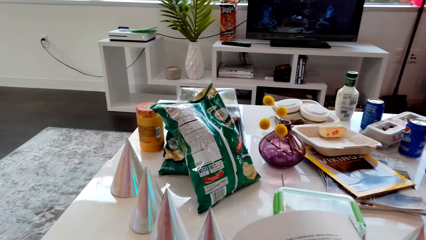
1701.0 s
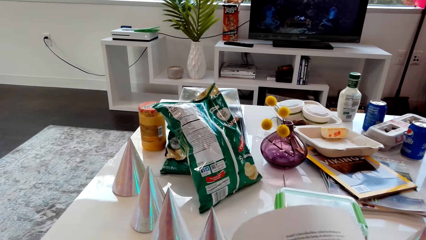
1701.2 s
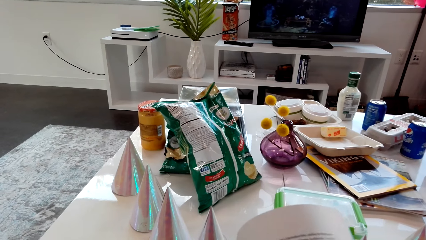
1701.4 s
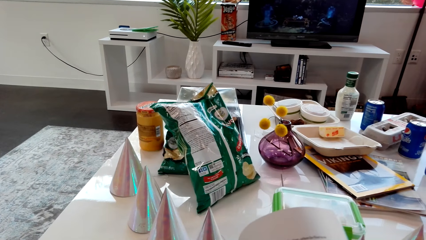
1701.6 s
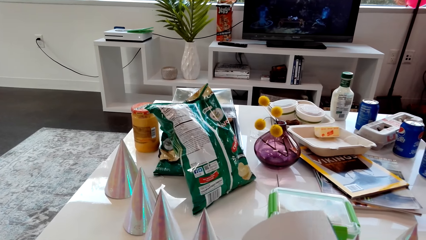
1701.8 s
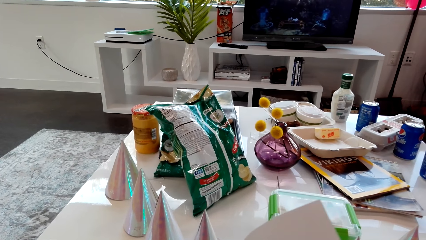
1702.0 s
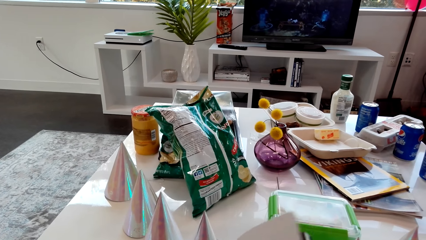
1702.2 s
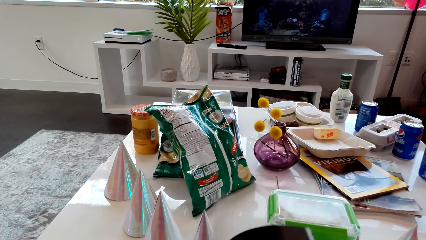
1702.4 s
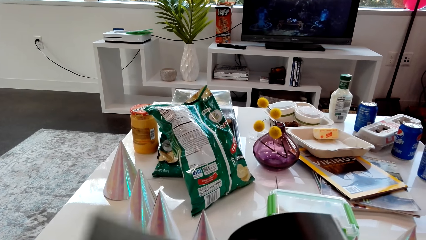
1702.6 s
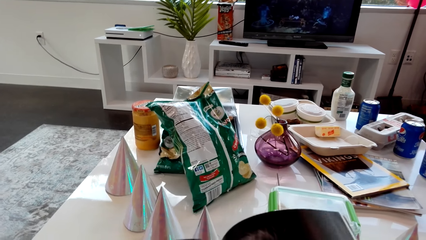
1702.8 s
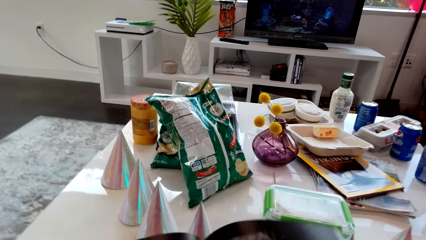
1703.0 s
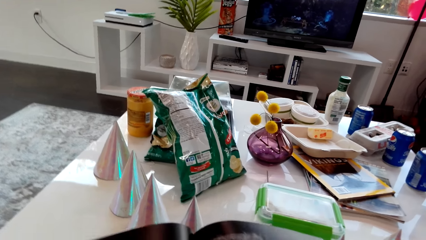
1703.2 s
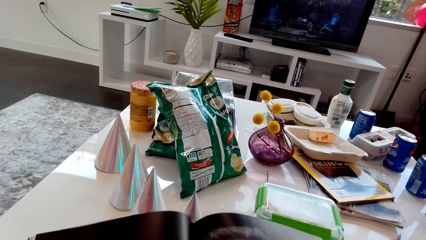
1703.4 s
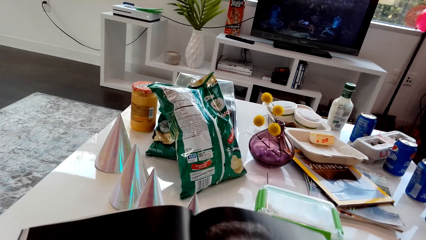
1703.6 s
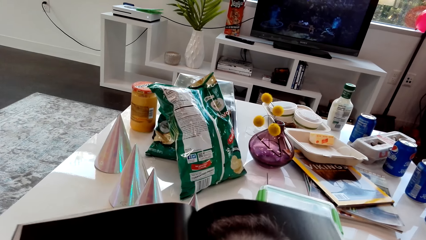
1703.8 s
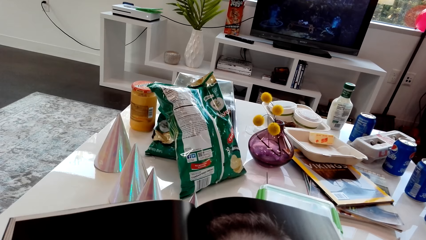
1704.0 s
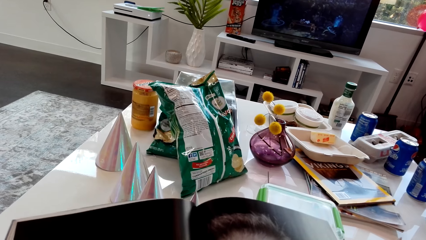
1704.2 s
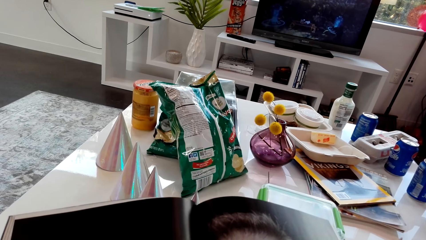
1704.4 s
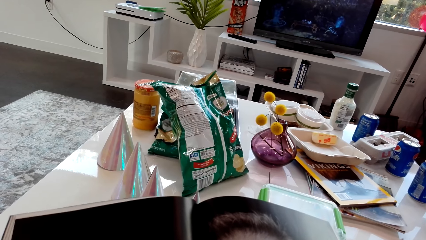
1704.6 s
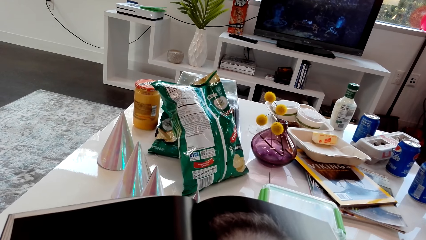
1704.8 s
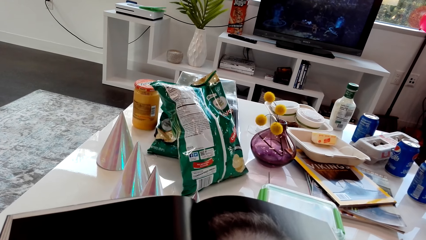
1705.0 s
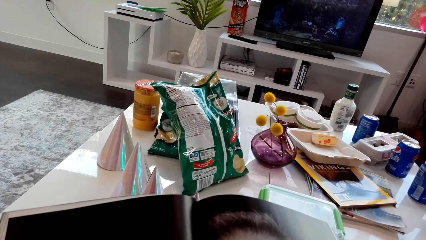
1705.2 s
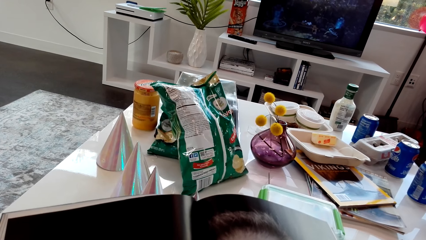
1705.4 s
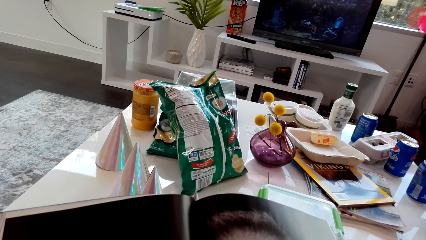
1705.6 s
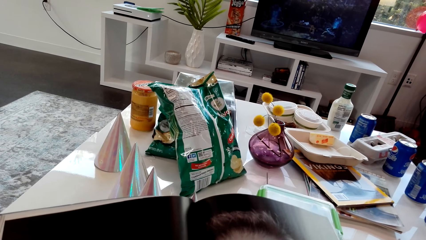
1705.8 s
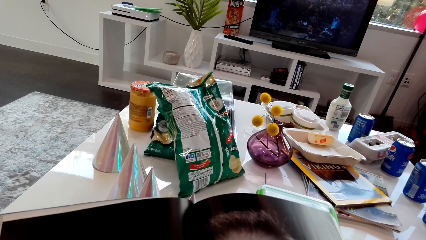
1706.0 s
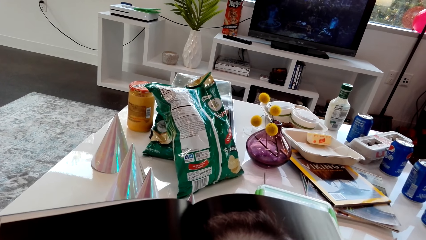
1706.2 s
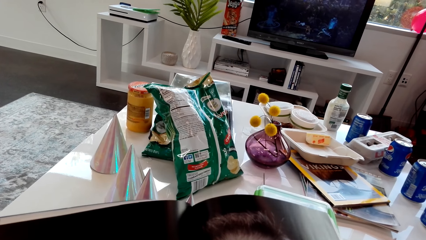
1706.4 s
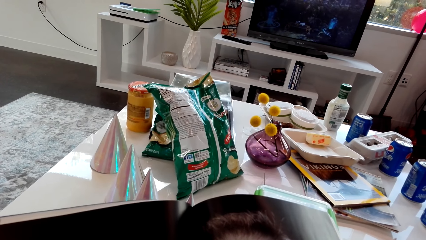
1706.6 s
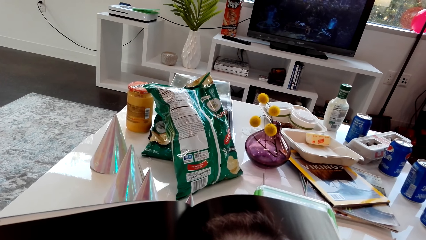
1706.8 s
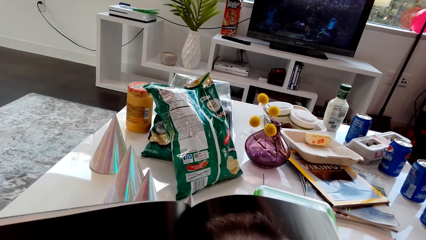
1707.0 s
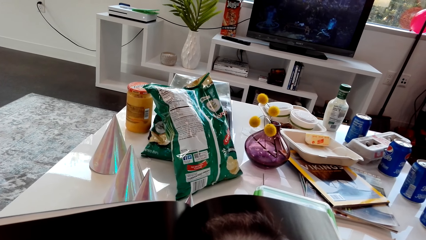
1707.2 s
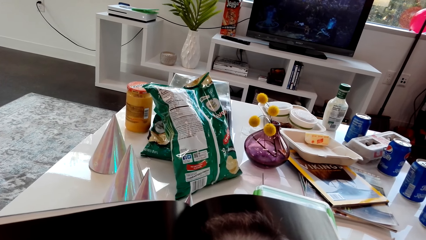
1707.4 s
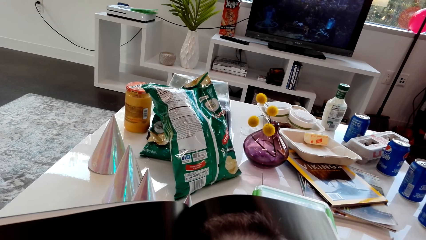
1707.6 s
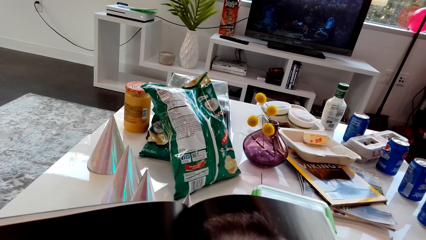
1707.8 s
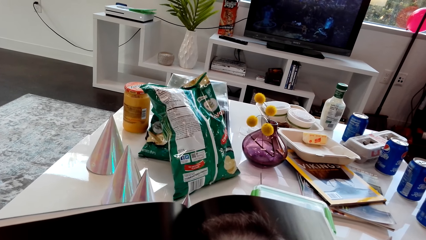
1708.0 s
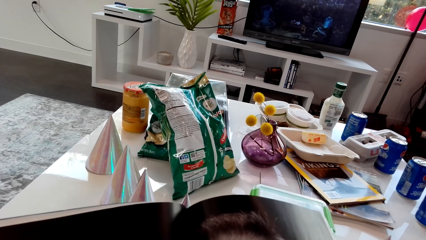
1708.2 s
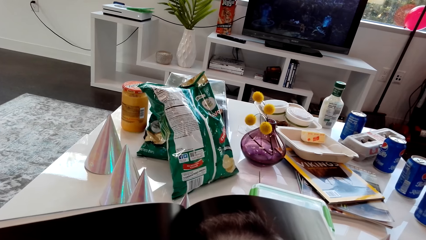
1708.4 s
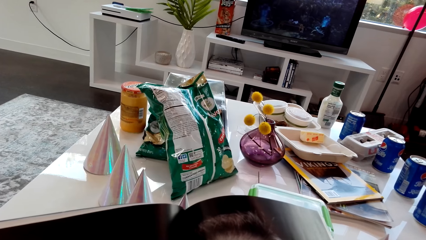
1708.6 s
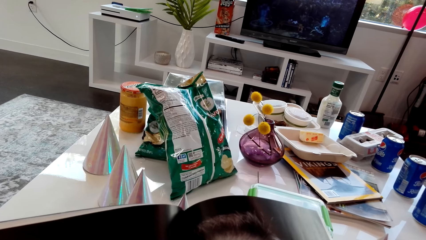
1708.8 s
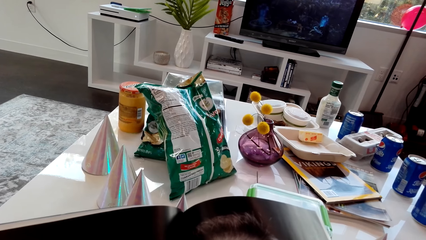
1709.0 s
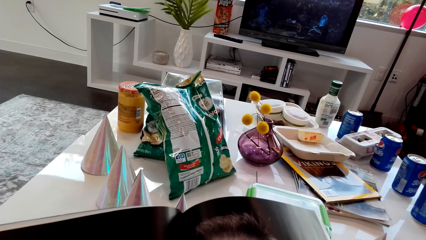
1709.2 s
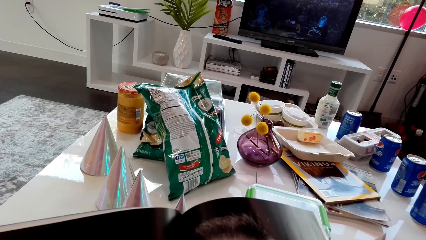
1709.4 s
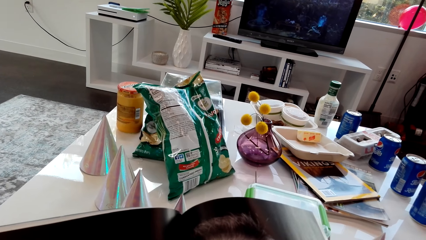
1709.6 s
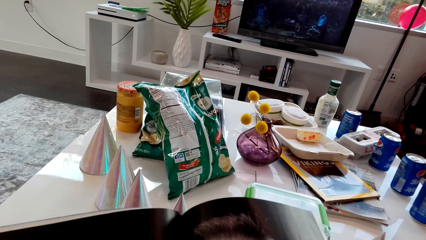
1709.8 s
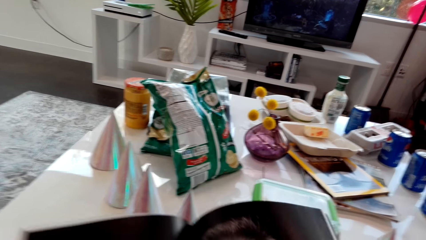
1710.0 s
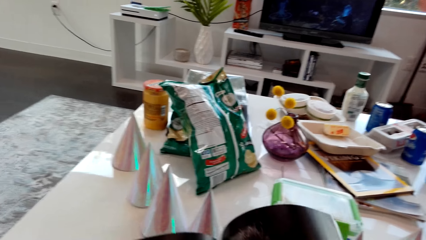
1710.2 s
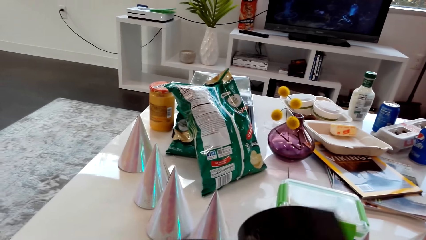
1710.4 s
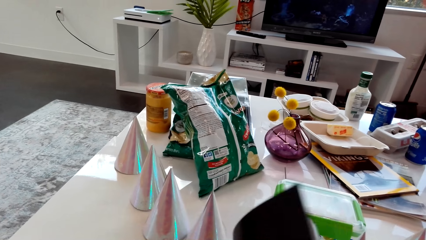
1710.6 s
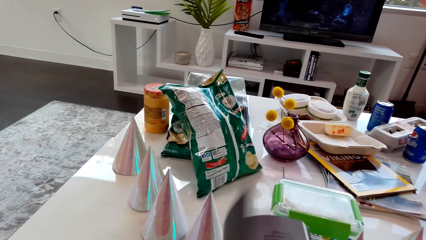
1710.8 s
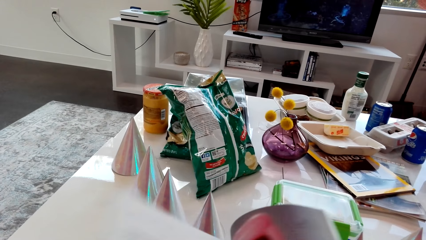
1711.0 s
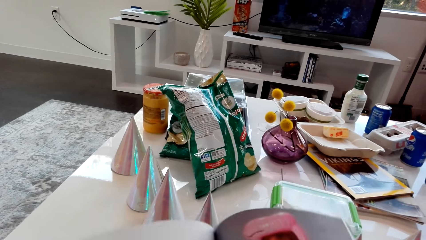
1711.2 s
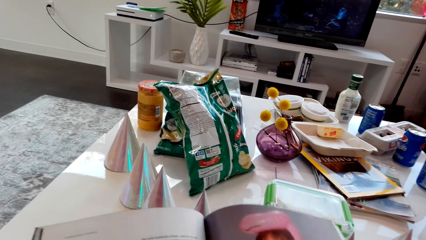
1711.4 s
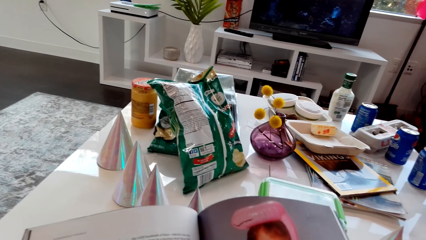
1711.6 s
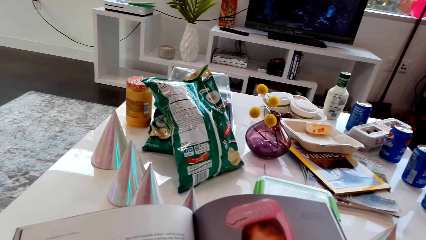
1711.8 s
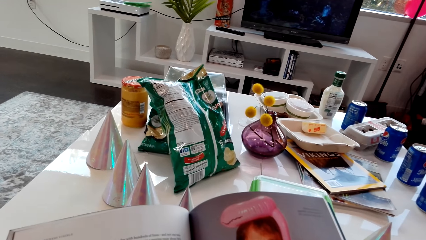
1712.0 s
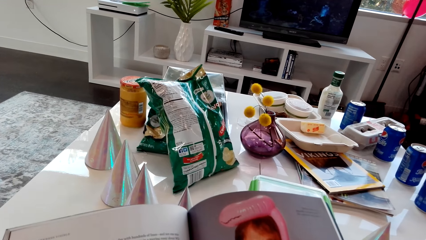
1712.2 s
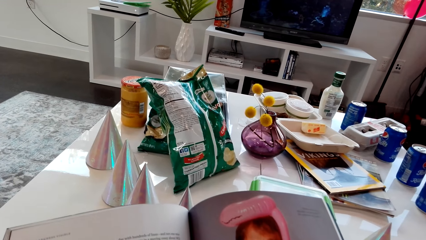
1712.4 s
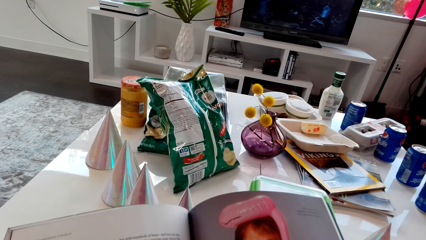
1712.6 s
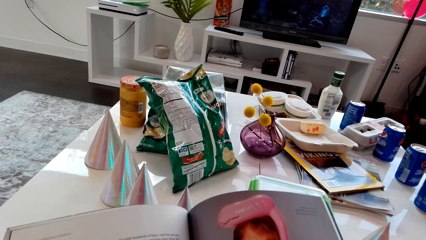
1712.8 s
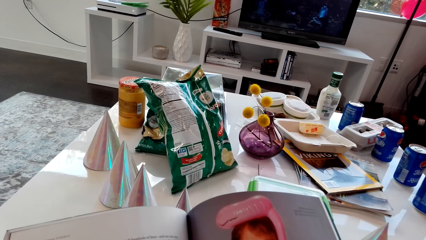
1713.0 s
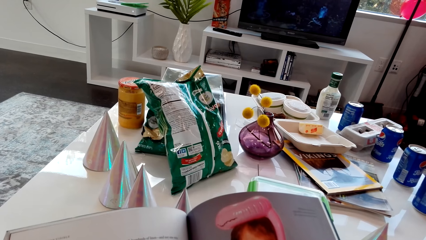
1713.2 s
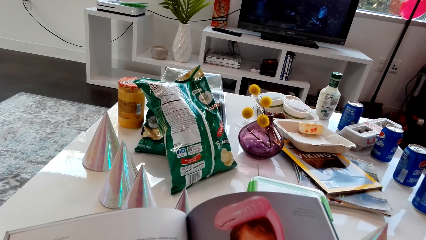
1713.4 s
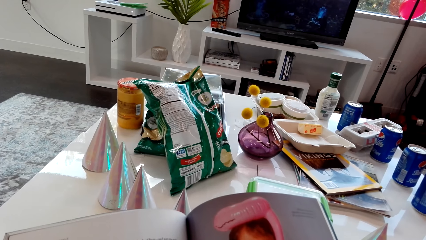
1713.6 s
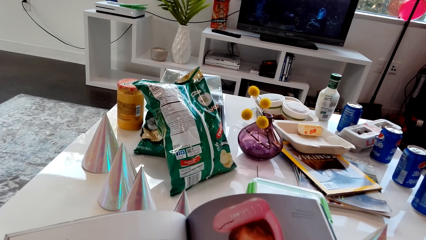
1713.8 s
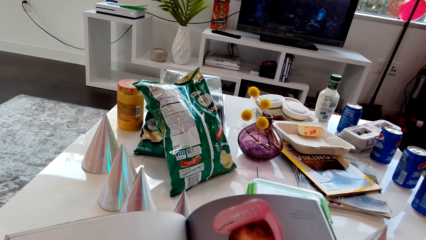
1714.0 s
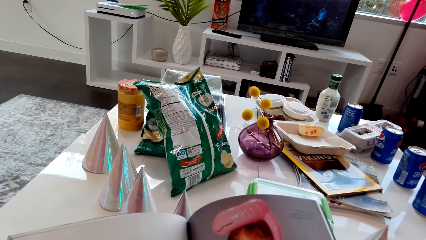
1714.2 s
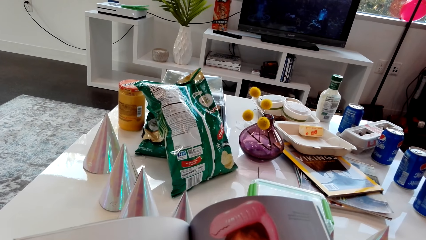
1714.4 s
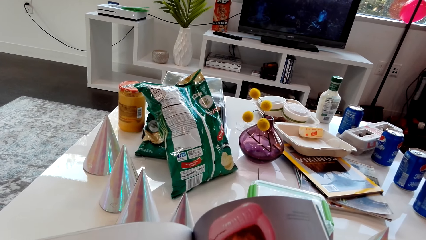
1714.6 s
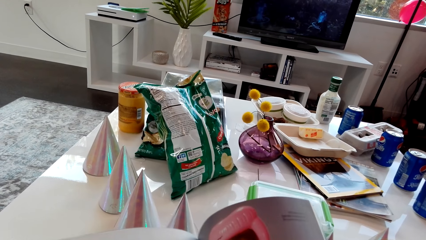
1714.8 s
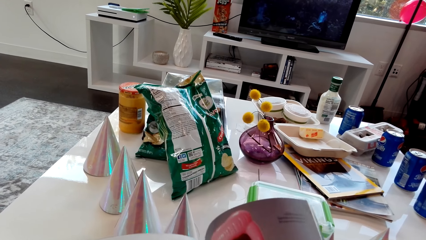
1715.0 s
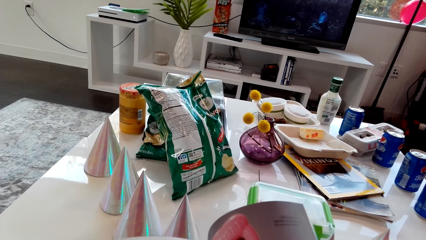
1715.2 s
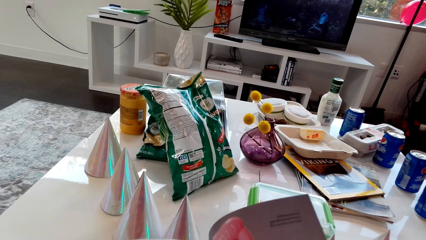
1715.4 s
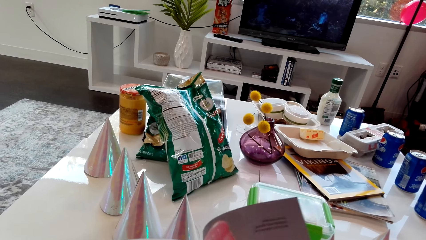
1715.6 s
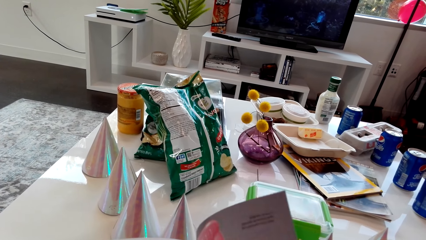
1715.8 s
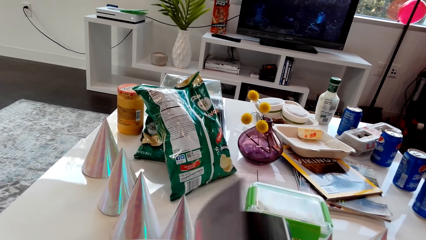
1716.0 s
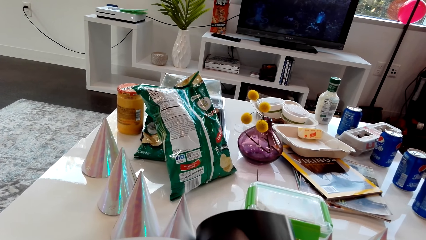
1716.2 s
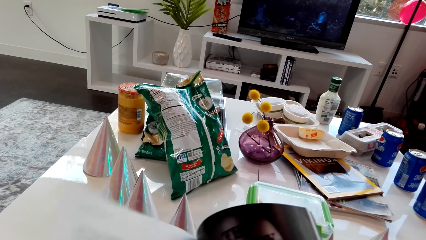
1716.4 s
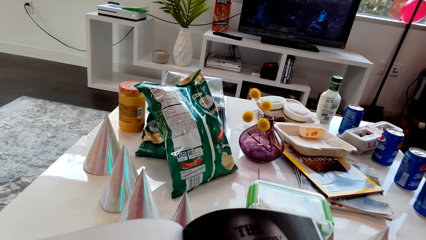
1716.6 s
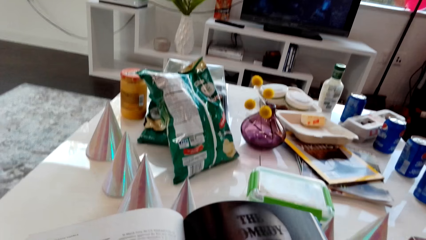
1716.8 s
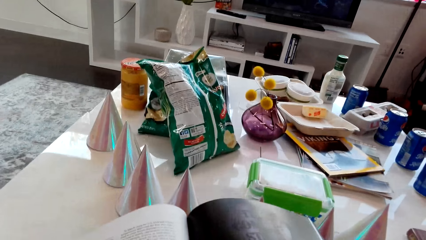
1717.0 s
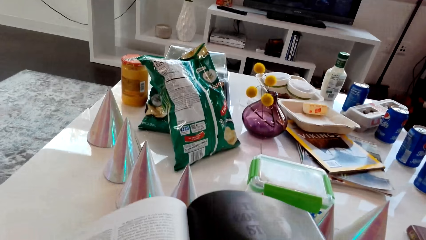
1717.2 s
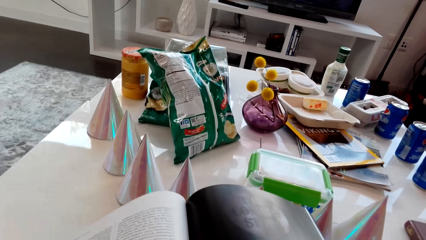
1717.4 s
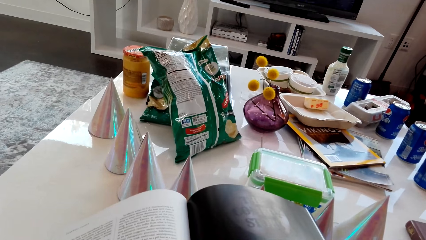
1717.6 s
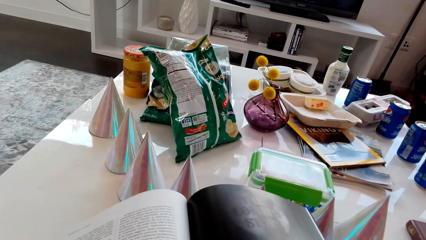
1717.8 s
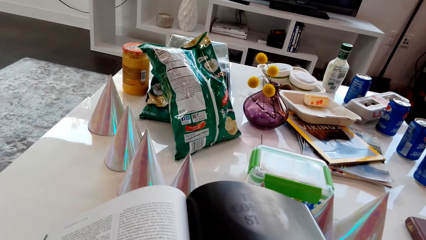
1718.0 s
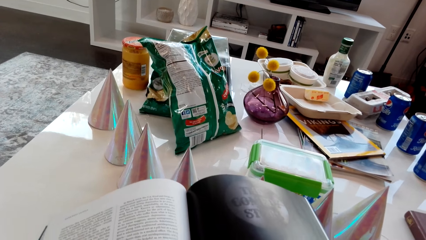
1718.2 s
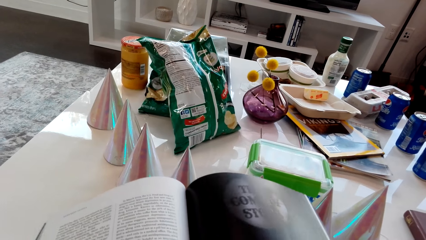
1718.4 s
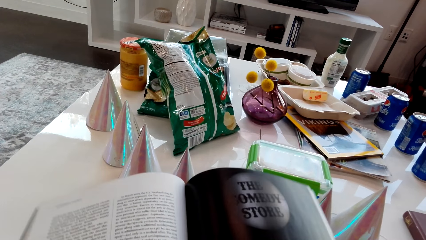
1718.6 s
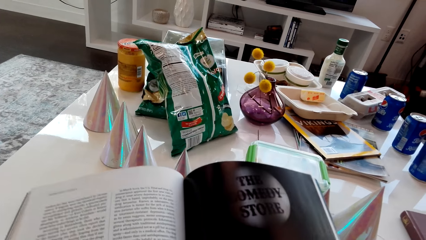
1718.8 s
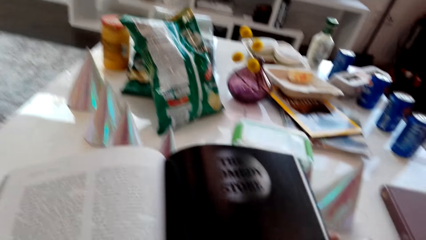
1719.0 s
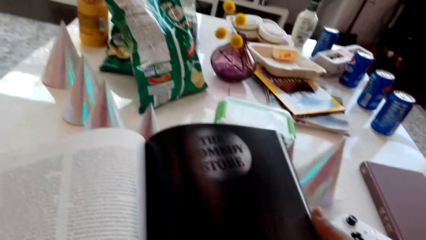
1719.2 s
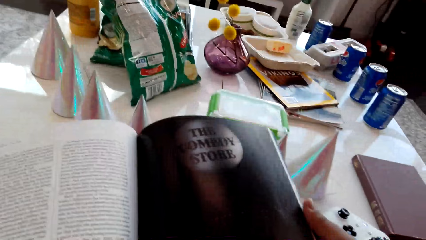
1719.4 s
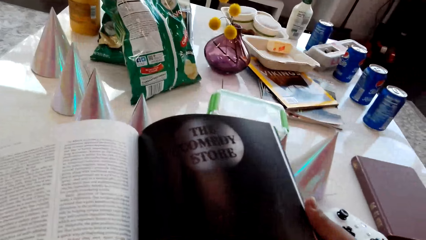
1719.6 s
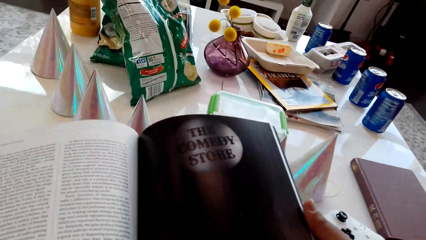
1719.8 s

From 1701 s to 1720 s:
The camera wearer flips a page of a magazine. They stare at a picture on the magazine. They flip a page of the magazine. They look at the magazine. They flip a page of the magazine. They look at the magazine.
